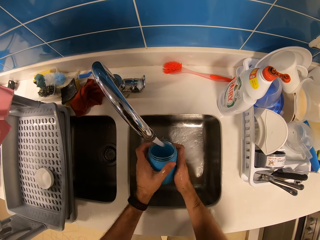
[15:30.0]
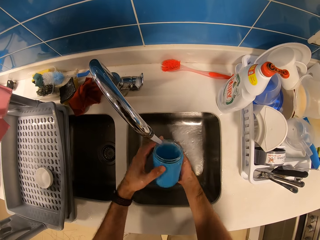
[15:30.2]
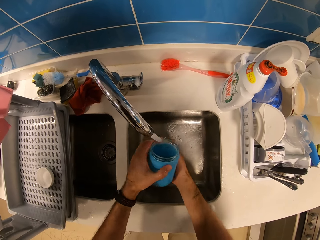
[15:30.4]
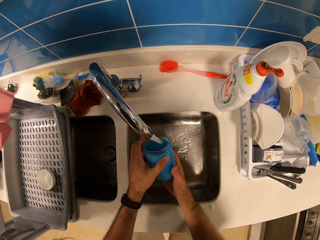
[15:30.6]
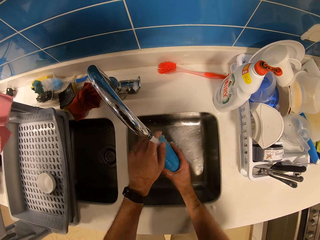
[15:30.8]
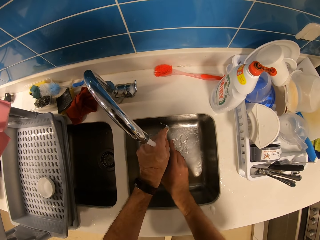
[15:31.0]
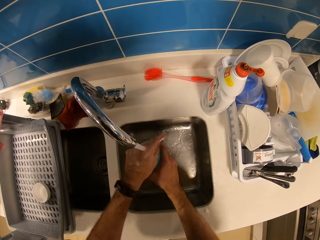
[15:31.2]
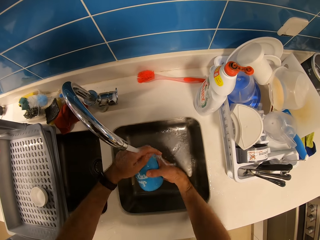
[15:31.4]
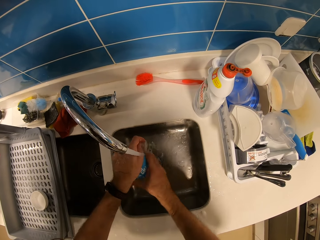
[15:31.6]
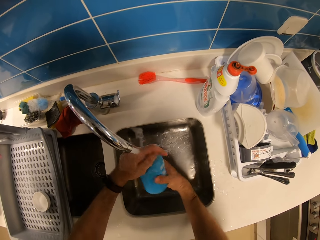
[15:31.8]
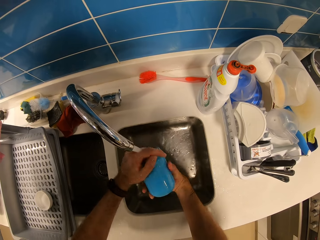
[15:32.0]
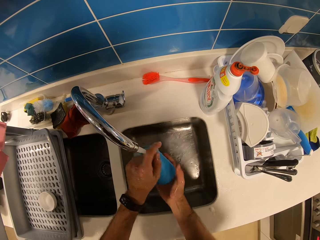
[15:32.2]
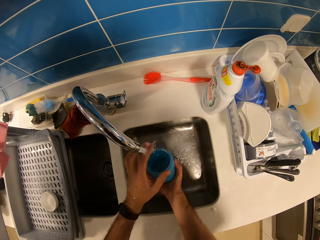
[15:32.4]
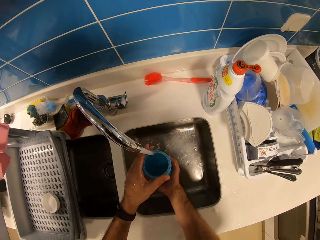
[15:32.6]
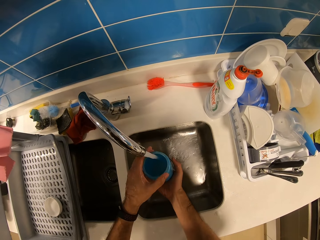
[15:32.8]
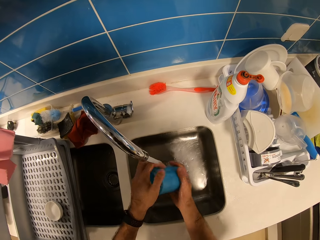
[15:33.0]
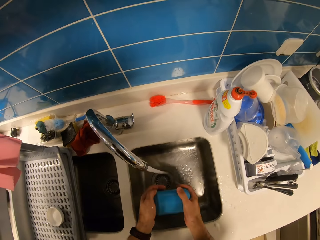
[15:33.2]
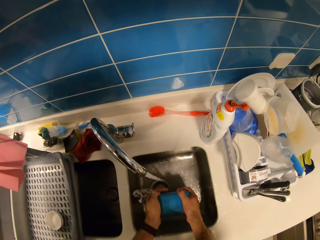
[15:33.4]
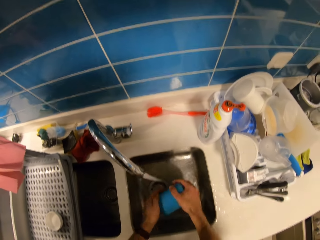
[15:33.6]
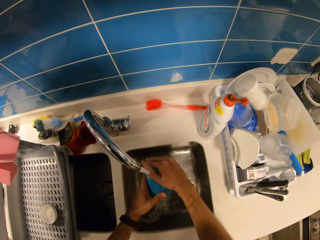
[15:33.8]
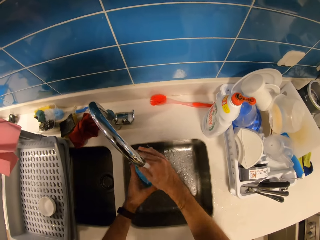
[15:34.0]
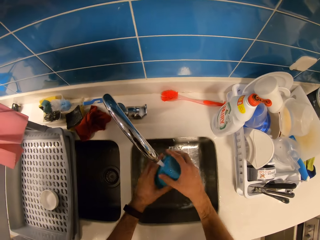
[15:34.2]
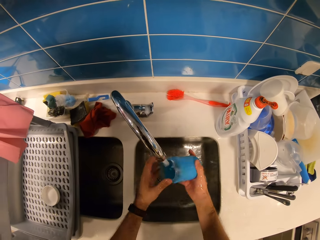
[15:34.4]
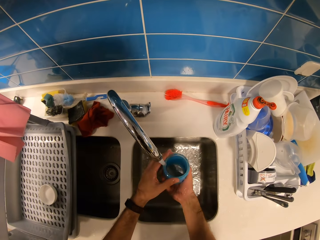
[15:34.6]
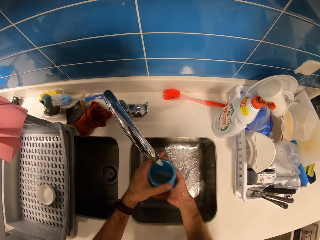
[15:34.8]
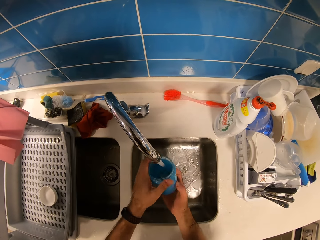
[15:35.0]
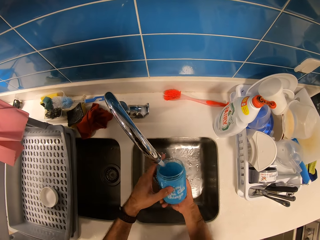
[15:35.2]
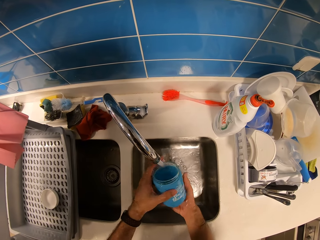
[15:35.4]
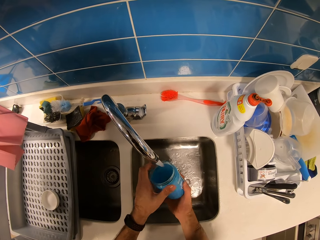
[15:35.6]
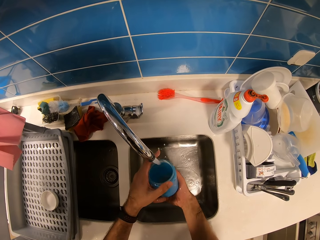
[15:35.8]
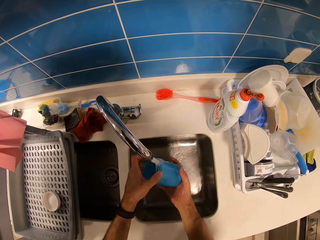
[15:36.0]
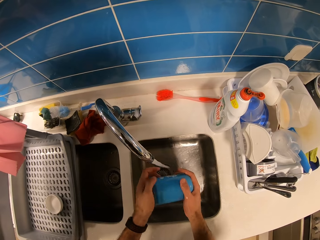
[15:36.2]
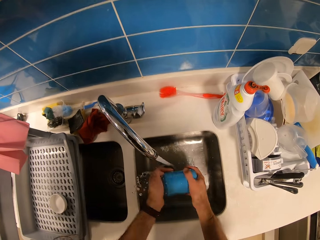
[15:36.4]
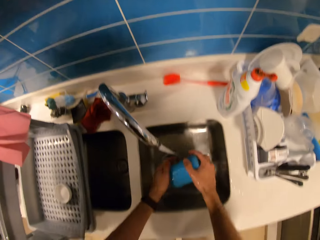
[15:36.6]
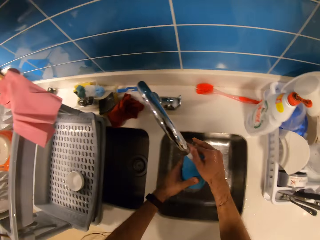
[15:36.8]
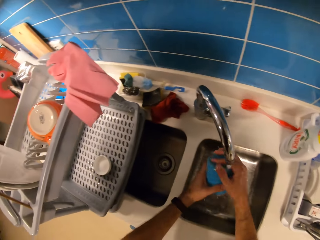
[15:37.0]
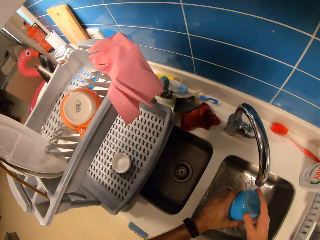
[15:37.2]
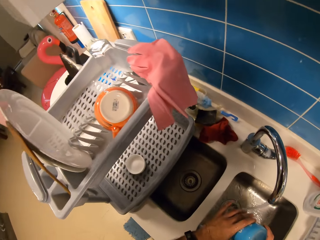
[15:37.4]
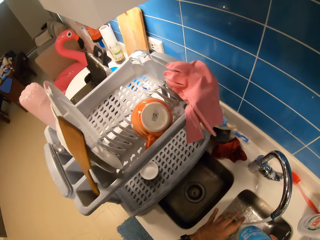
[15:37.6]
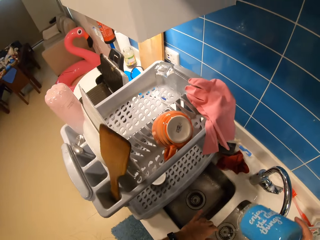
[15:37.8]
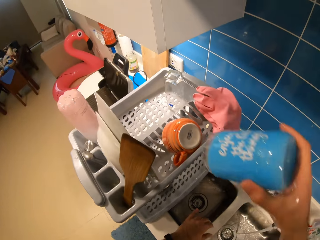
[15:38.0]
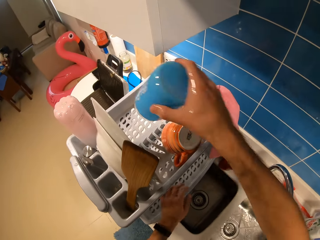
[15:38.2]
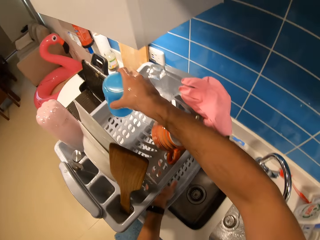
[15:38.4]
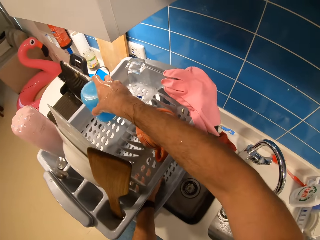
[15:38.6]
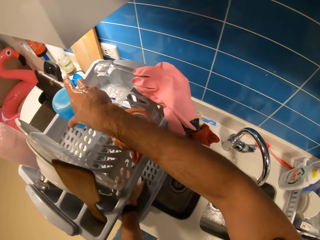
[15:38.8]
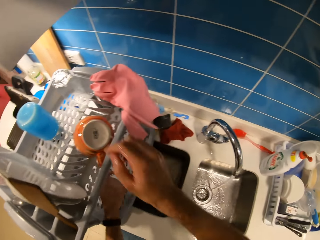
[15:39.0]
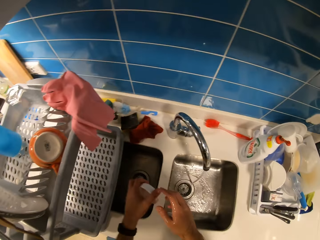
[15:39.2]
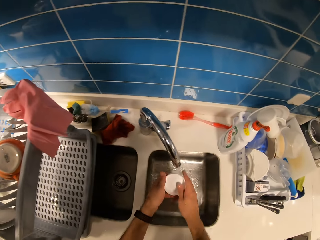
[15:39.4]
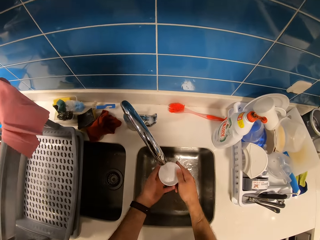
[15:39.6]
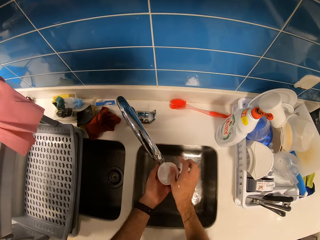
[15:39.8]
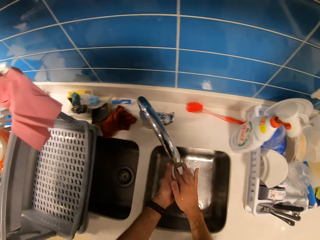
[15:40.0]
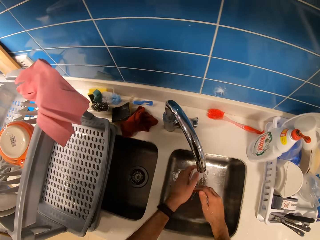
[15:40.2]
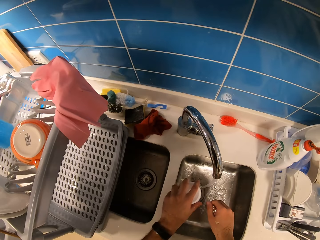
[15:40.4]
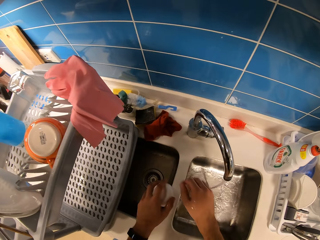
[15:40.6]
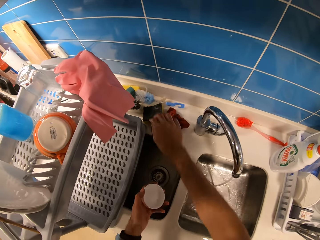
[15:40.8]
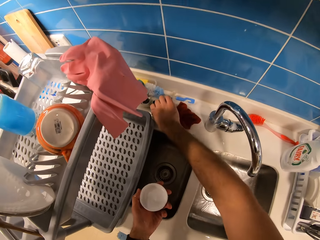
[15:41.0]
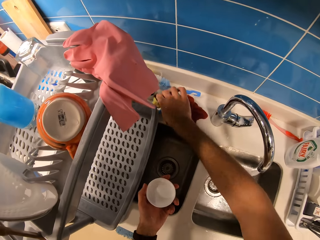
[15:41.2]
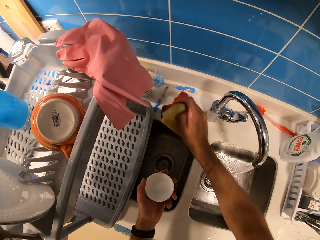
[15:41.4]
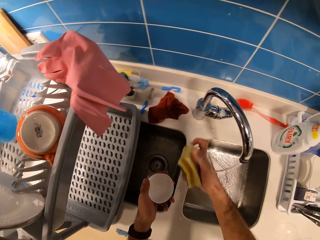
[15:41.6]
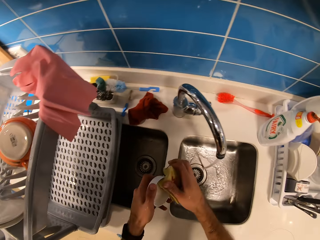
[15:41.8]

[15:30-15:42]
The camera wearer places the glass container on the kitchen rack. They pick up the glass container lid from the rack. They wash the lid with water. They take the sponge scrub from the counter.

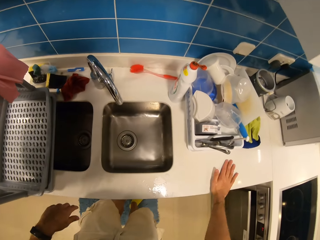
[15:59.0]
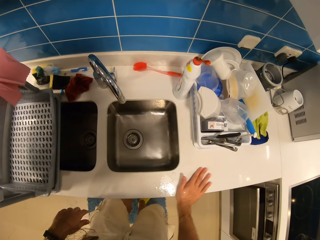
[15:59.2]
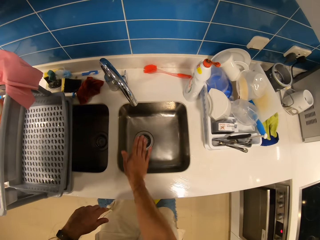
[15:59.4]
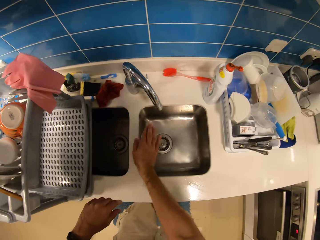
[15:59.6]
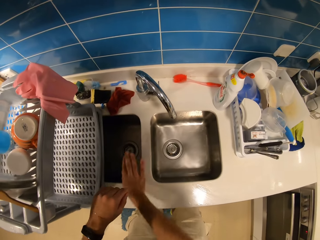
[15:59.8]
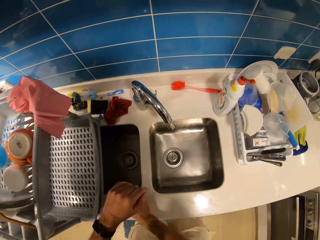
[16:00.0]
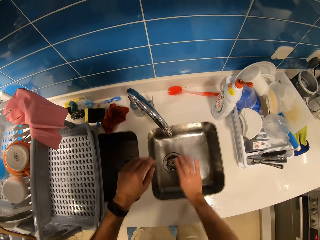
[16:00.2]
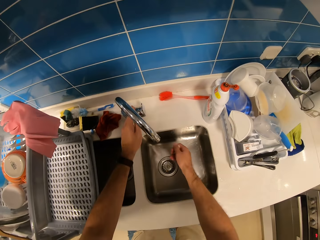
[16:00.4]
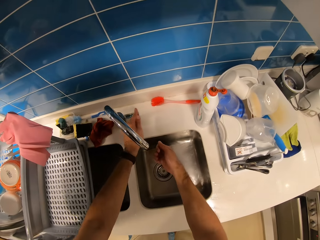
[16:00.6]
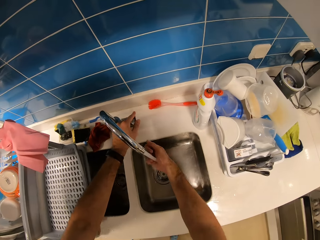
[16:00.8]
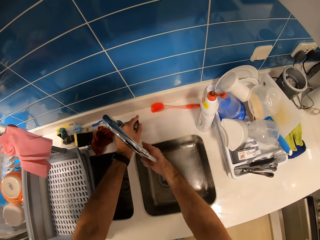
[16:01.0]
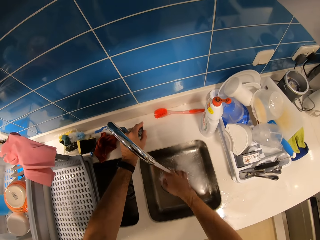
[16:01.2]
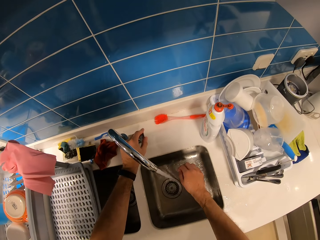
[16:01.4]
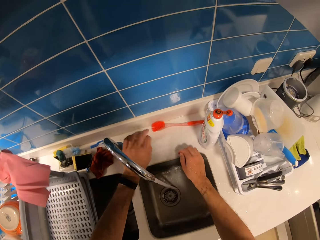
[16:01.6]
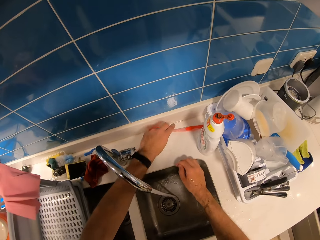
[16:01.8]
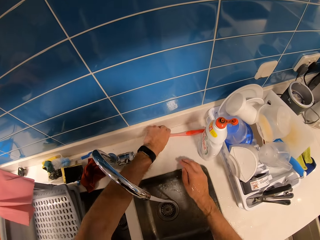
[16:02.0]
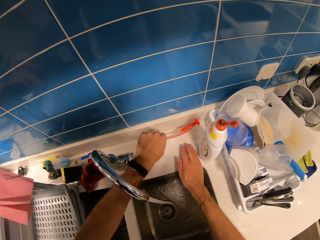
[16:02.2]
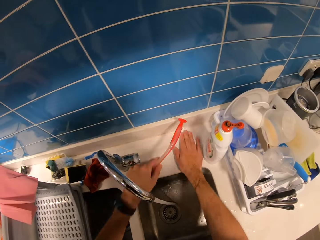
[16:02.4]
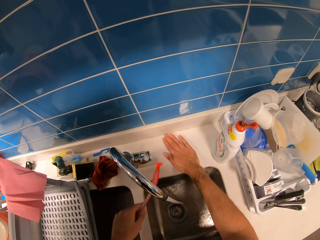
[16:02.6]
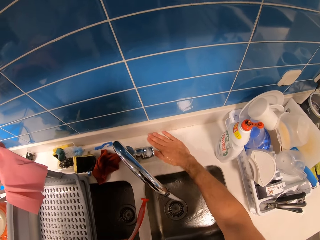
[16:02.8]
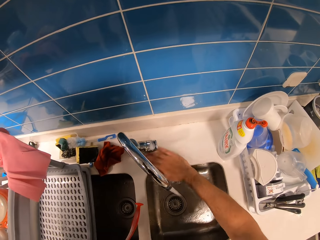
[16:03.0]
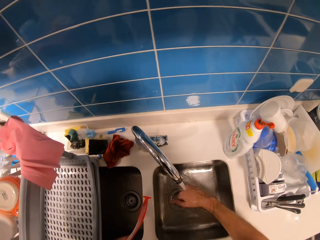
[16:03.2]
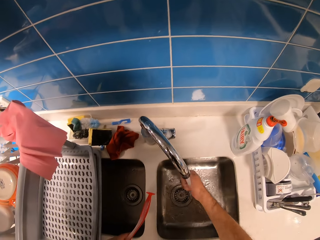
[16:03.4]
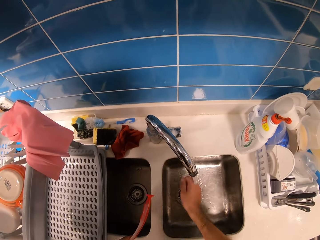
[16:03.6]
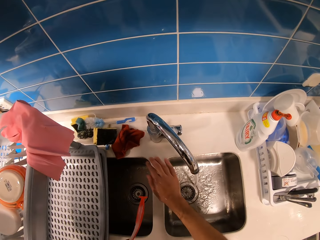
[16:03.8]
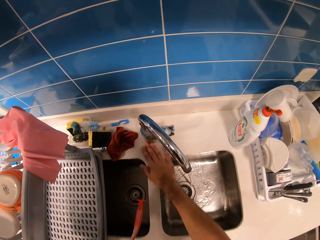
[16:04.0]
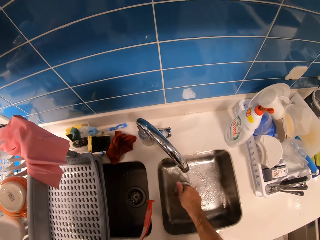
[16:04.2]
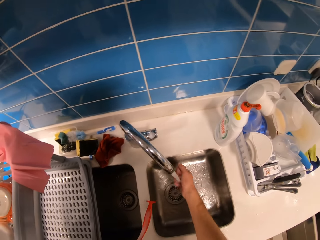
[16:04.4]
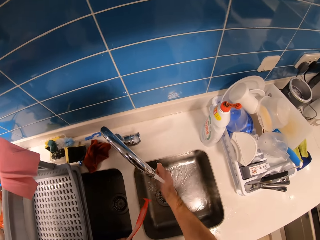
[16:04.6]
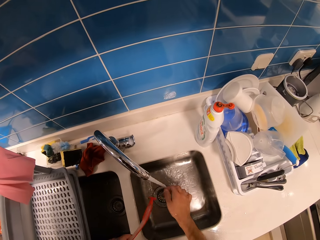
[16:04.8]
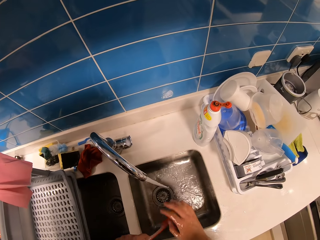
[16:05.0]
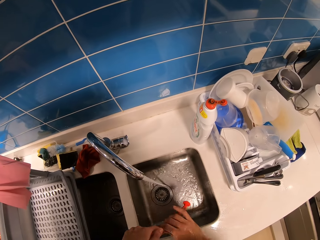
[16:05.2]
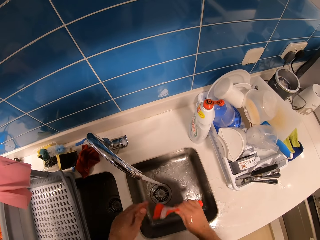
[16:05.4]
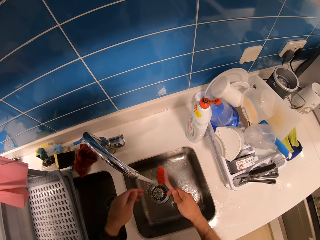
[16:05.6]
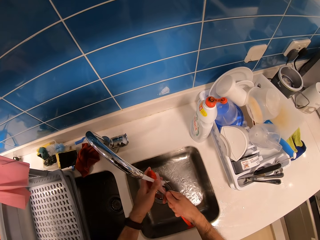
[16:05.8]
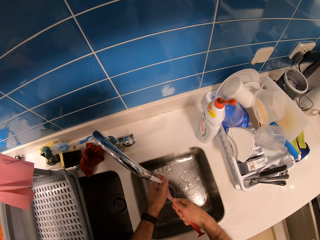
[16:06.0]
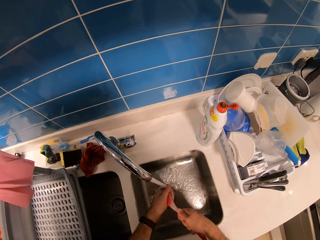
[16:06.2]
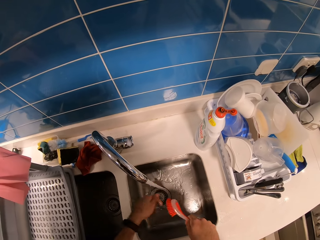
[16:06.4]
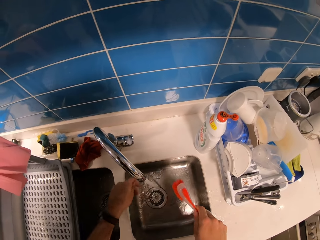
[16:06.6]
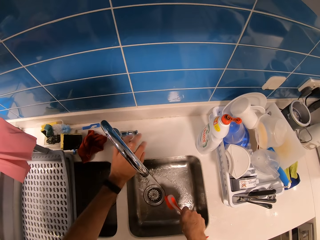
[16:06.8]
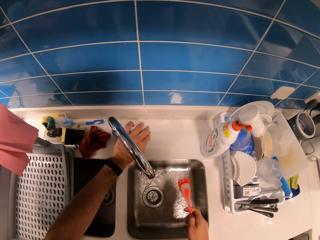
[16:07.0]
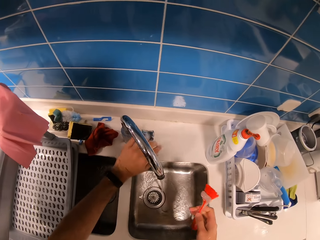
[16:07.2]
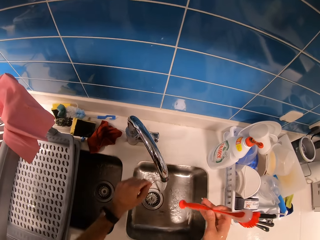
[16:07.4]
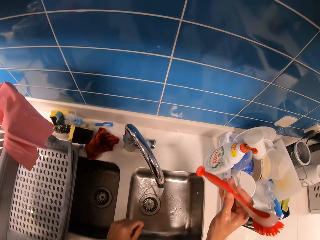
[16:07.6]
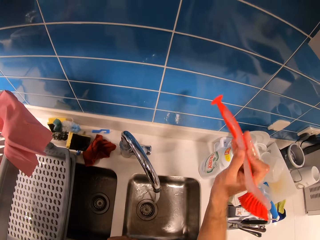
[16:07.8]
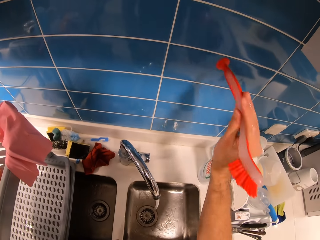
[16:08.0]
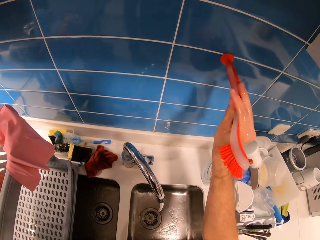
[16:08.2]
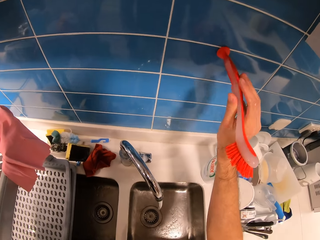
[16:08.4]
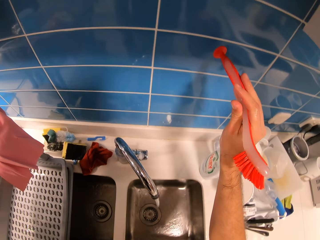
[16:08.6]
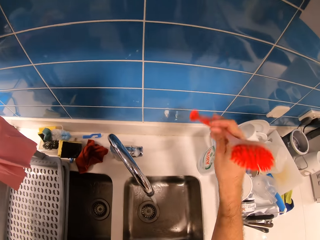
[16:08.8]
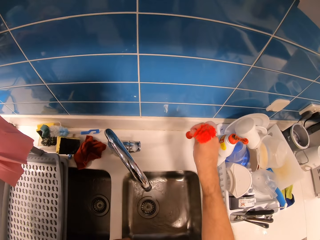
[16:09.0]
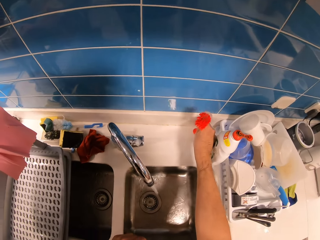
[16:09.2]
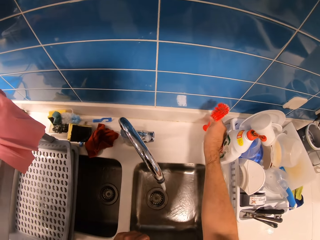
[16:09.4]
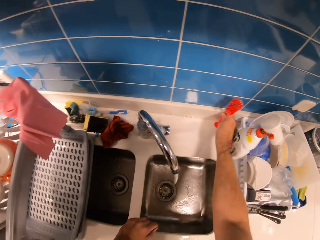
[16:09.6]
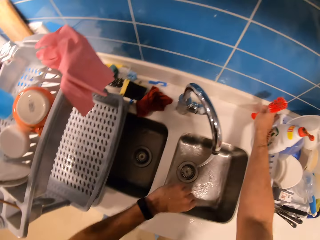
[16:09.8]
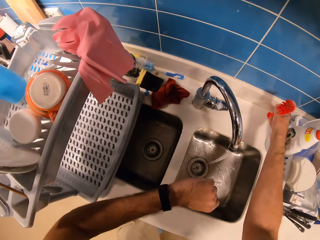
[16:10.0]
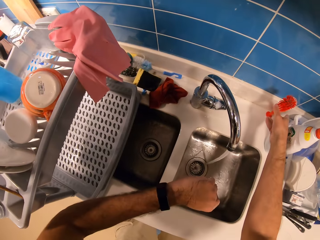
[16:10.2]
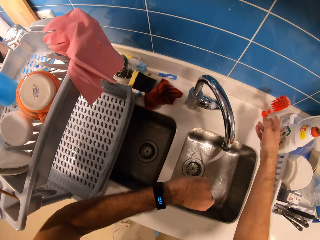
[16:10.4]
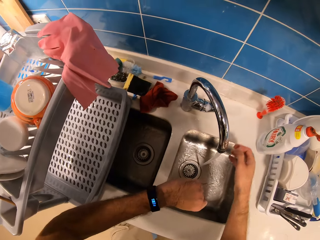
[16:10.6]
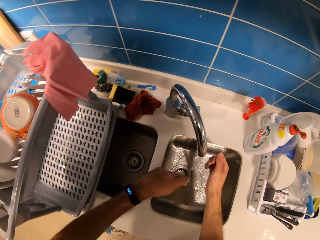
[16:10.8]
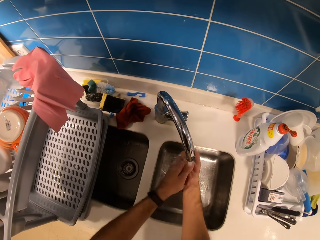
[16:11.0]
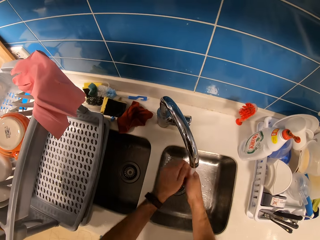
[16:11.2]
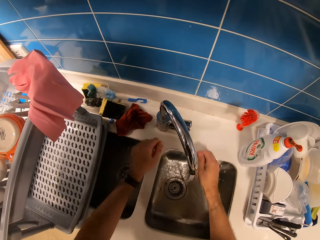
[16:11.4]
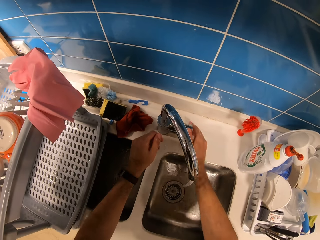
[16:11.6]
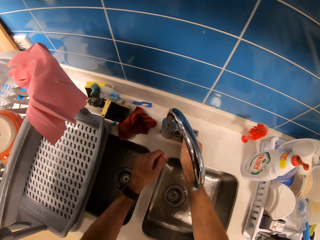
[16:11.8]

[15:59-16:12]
The camera wearer wipes the counter with his hand. He turns on the tap and washes his hand. He picks up the brush from the counter. He wipes the counter with his hand and washes his hand. He exchanges the brush on hands. He washes the brush in the sink. He holds the tap. He knocks the brush on the wall. He holds the brush on the wall. He places the brush on the counter. He looks at his watch. He washes his hand in the sink.
